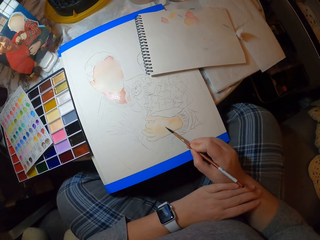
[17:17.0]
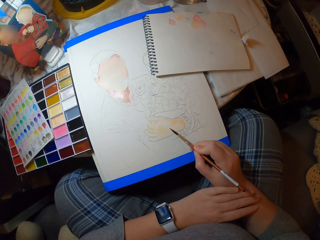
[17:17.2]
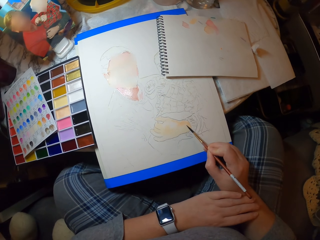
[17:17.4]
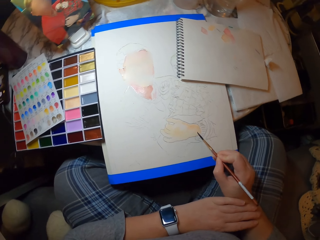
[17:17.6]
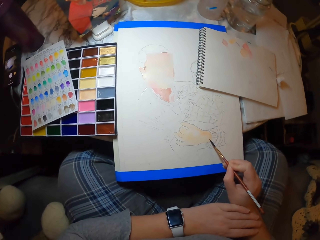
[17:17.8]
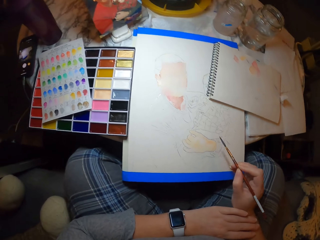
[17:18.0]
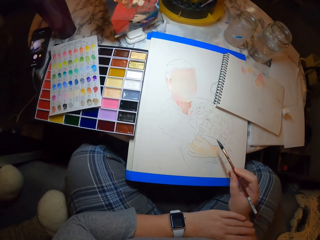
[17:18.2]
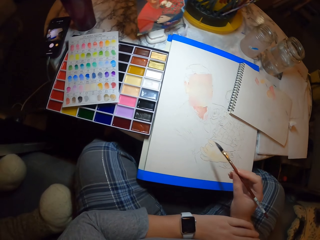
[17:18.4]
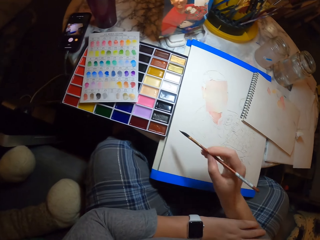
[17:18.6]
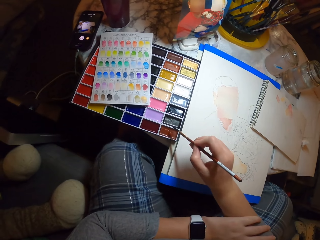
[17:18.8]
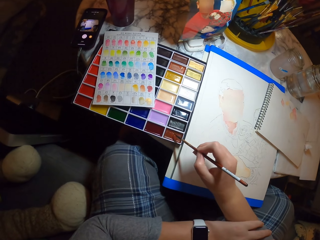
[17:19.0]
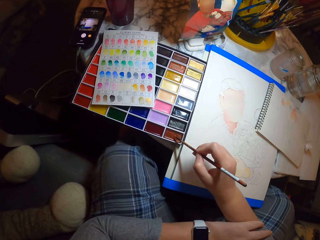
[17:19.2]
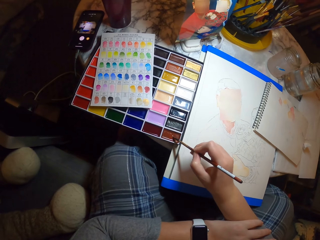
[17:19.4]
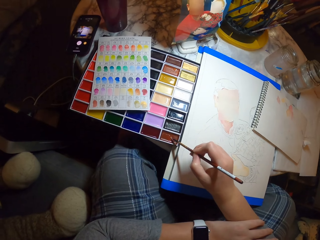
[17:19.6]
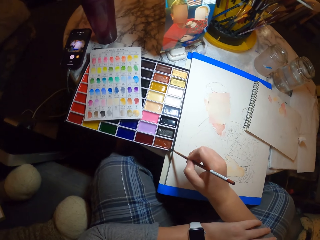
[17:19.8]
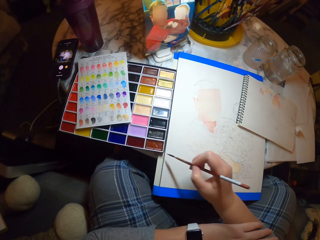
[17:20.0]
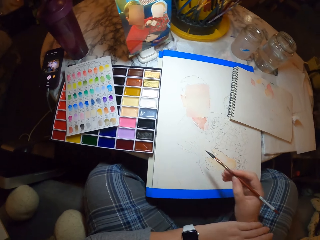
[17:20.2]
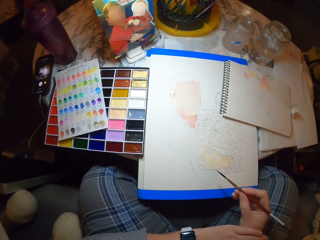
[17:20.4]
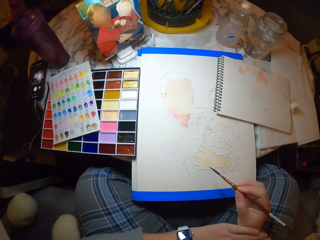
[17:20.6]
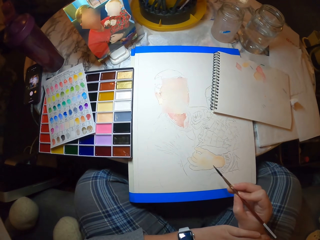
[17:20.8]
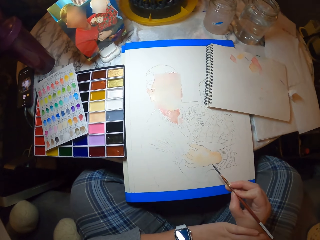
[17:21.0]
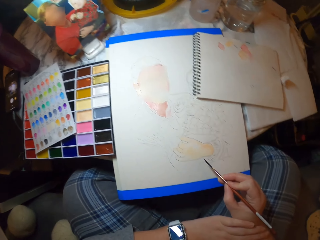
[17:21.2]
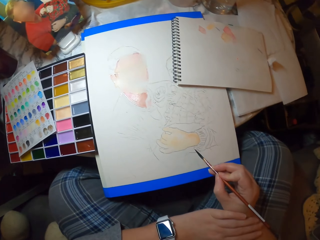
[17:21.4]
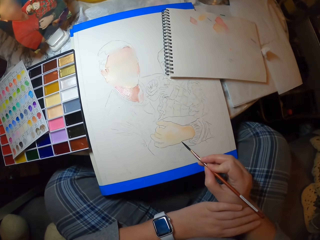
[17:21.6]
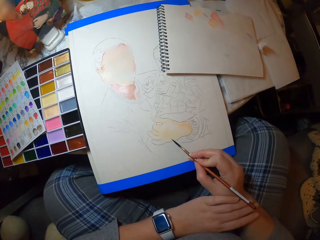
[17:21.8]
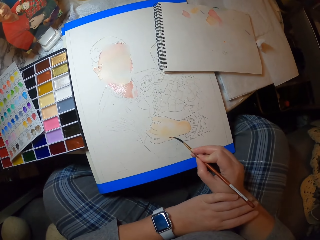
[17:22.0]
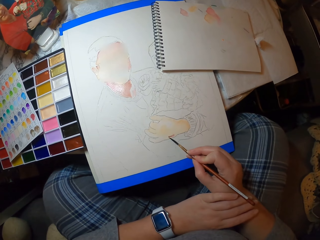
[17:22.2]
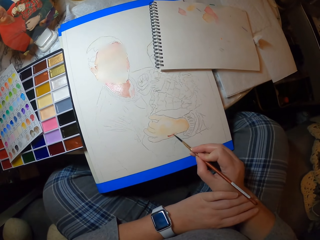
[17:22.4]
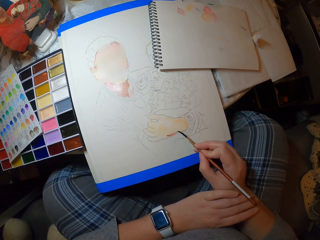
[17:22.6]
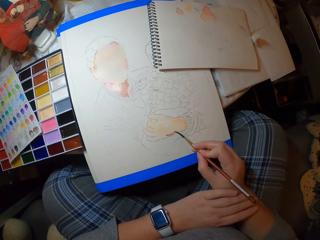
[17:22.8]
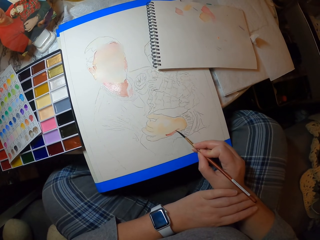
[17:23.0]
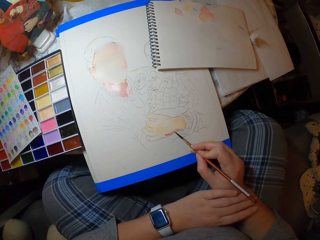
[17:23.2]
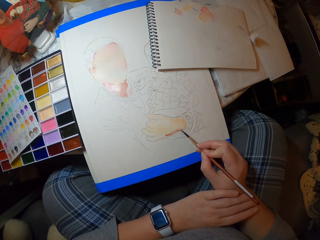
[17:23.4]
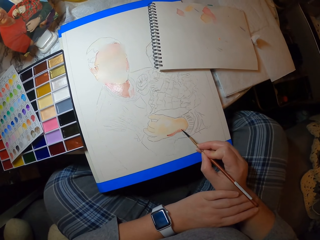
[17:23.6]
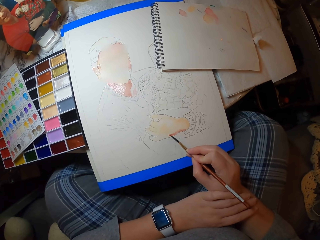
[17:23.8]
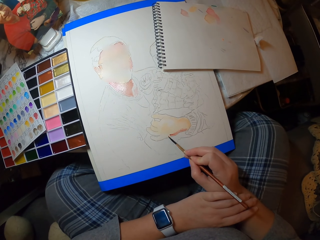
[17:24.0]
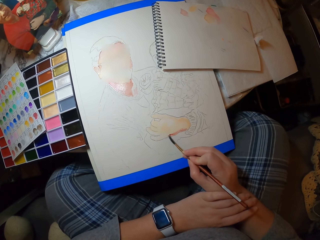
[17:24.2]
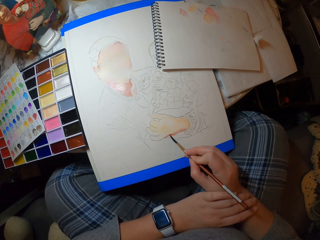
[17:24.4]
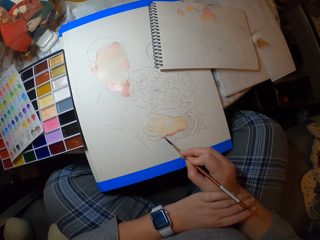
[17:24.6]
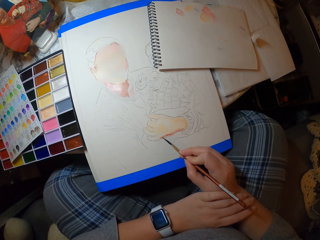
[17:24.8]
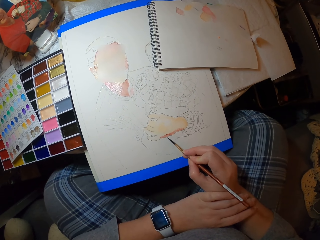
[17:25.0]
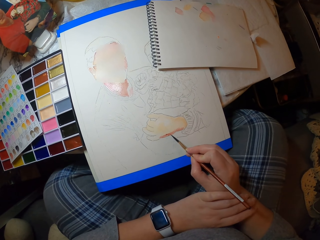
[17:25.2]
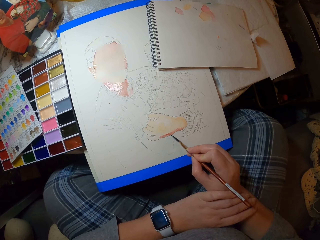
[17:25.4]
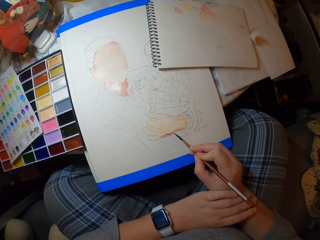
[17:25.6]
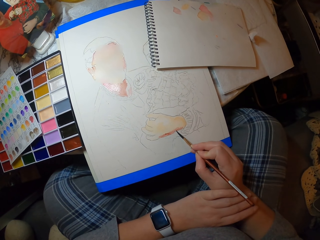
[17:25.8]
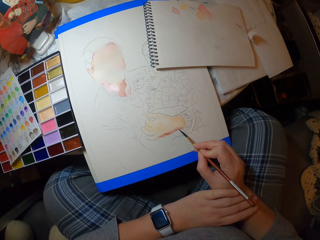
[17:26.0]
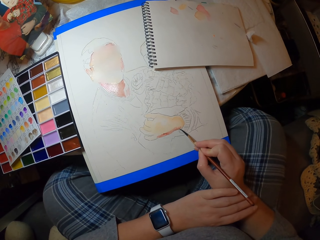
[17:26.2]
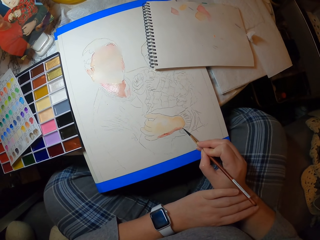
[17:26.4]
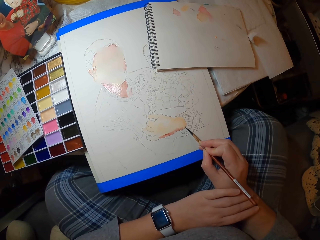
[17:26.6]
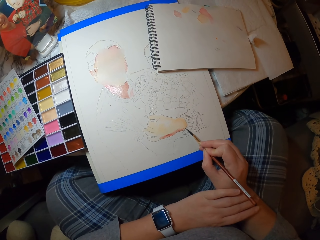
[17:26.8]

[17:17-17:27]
The camera wearer takes the paint in the palette with the paint brush. They paint on the picture with the paint brush.

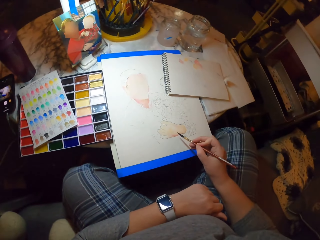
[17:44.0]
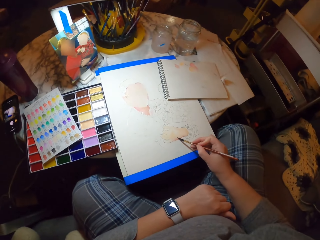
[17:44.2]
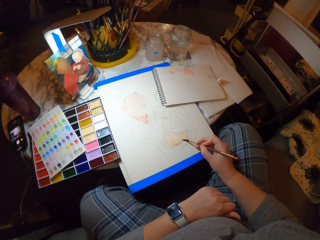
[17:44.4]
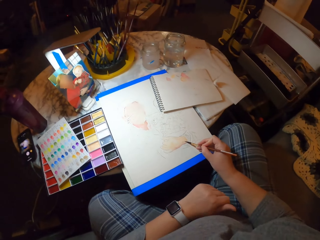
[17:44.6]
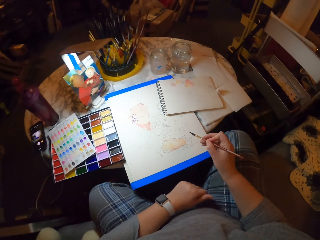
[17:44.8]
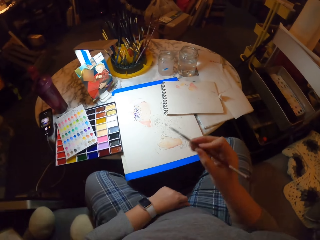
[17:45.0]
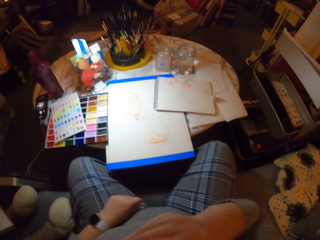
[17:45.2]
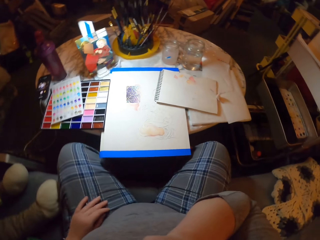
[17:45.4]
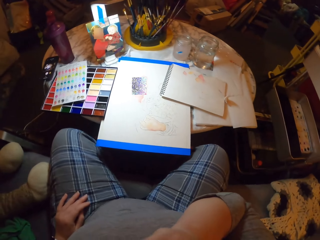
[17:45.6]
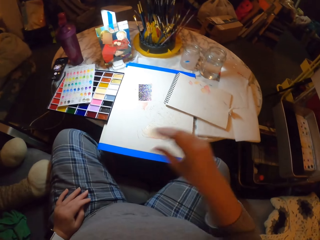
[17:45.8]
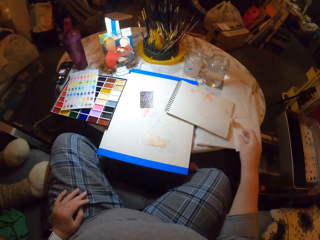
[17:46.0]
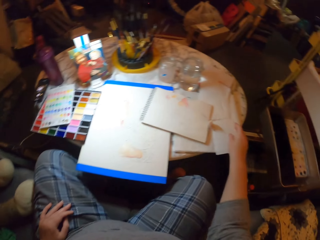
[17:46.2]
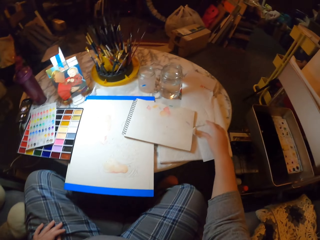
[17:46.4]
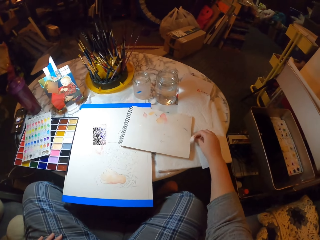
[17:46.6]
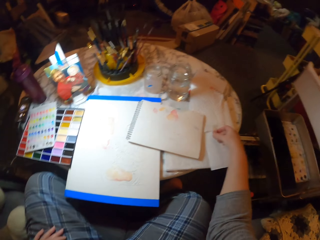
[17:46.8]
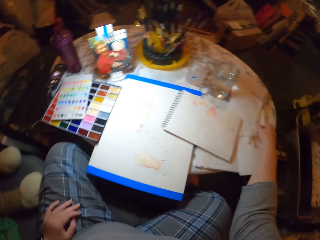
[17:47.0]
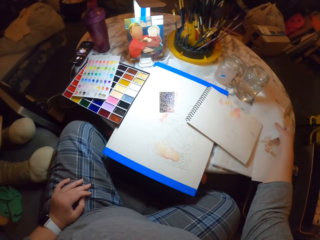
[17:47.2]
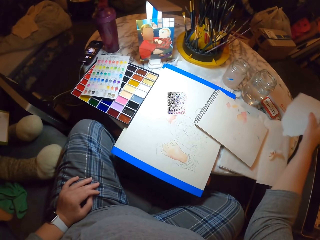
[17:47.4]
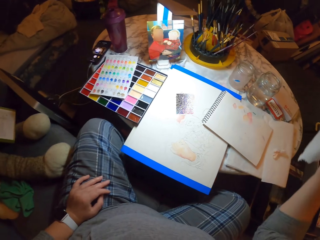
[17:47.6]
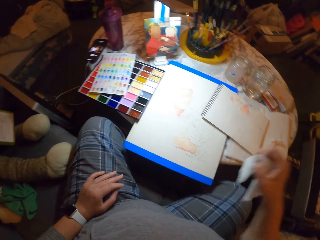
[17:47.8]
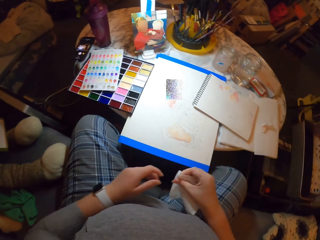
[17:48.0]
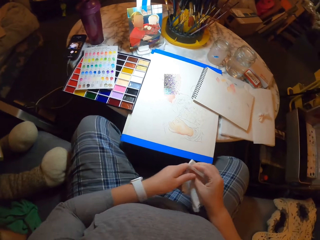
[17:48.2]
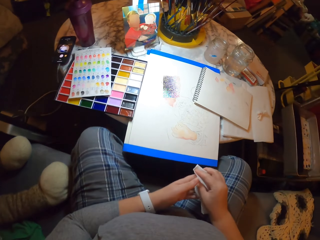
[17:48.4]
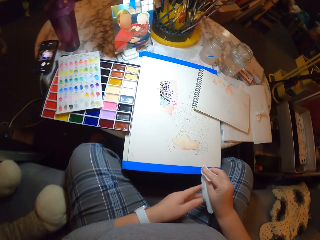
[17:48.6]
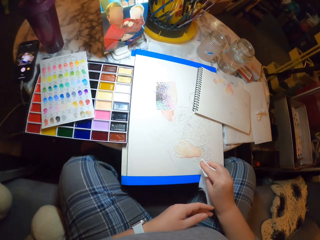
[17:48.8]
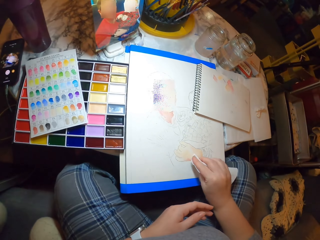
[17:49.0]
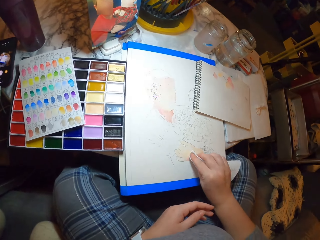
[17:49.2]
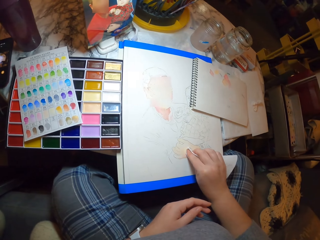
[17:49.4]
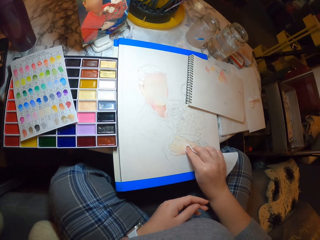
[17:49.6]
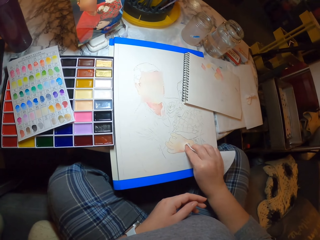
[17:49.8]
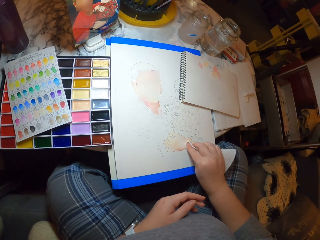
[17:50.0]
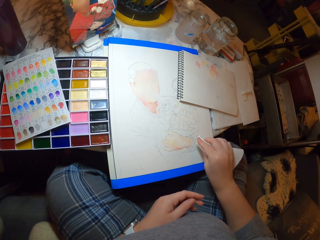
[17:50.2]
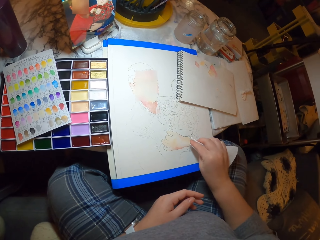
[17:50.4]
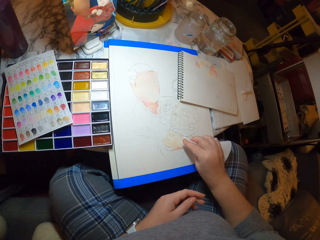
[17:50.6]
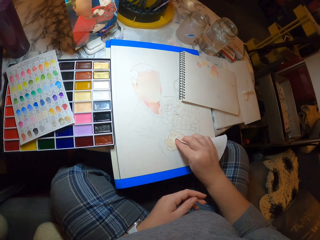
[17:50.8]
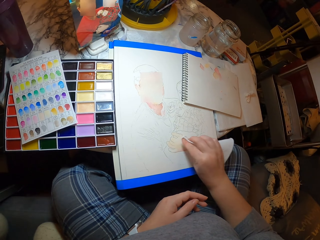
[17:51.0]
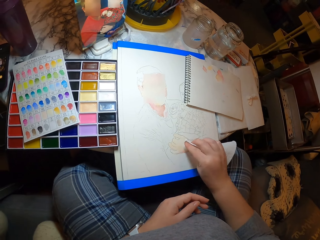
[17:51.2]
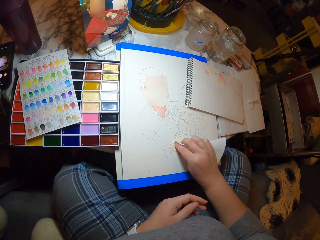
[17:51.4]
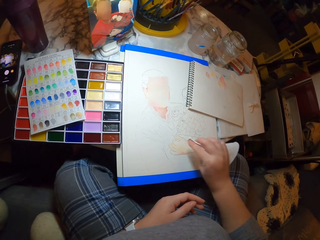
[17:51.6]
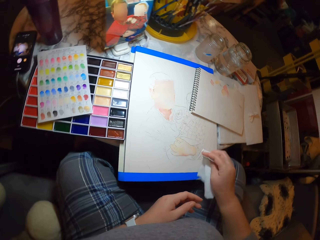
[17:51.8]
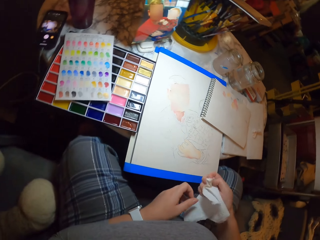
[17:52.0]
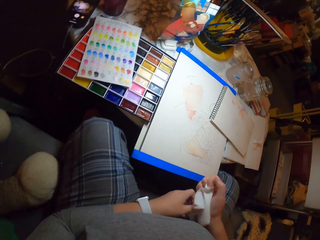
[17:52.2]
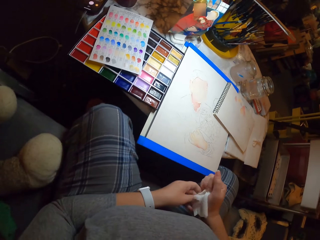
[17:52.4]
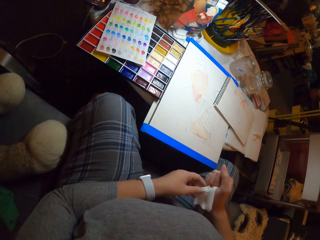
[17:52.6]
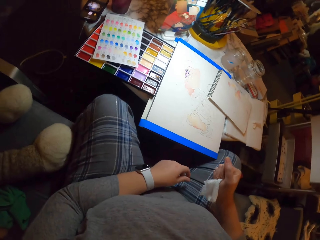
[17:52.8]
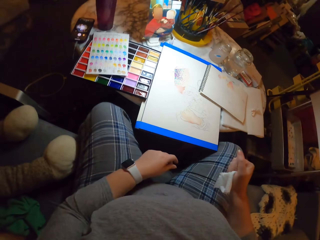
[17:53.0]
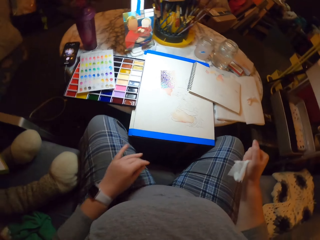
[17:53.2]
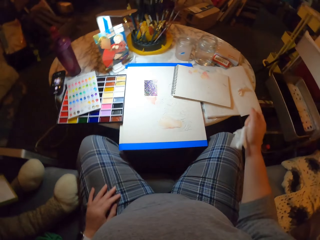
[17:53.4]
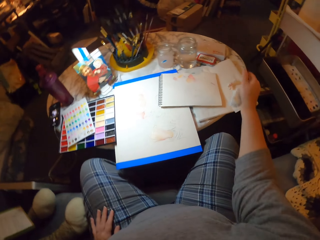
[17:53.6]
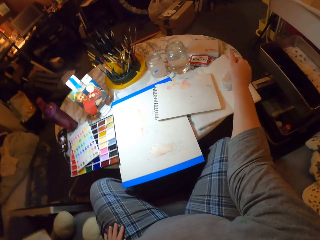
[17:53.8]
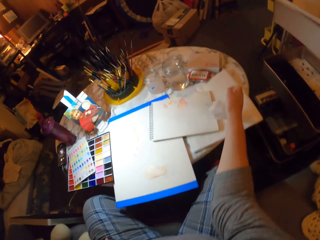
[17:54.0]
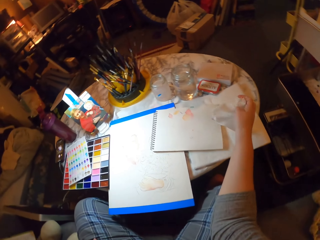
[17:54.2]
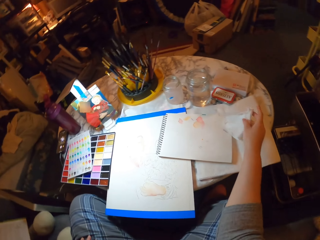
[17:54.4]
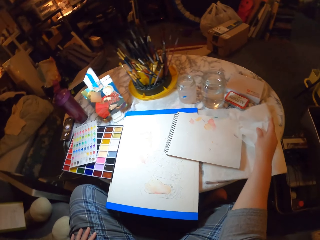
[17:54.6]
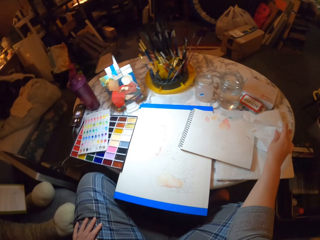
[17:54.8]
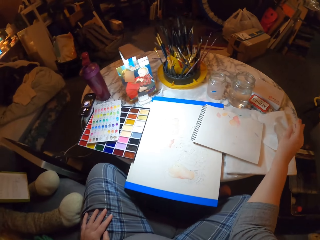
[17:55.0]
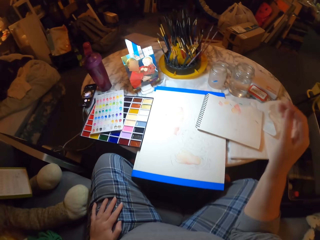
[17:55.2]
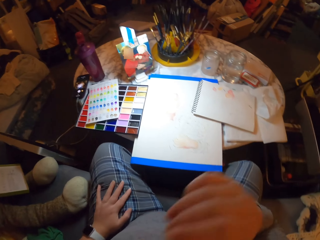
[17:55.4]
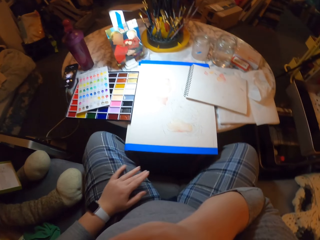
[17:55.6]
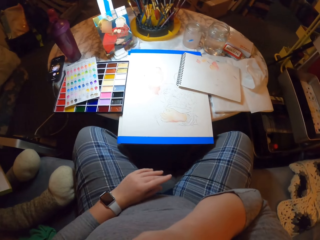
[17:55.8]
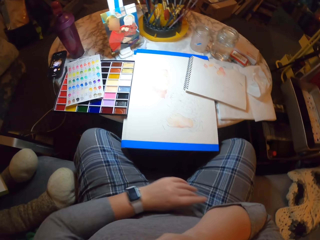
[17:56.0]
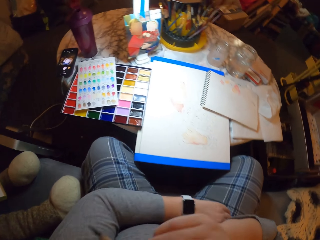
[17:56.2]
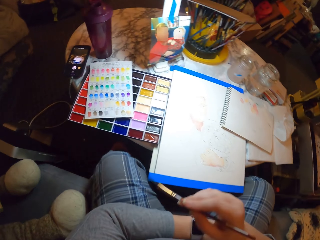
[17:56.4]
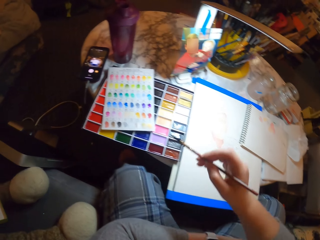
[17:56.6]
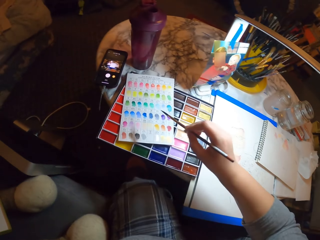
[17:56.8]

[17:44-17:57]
The camera wearer puts the brush on the mouth. They touch paper on the book. They pick up the paper on the table. They fold the paper. They rub the drawing with the paper. They dry the picture with the paper. They hold the paper in the right hand. They put the paper on the book. They pick up a brush.
